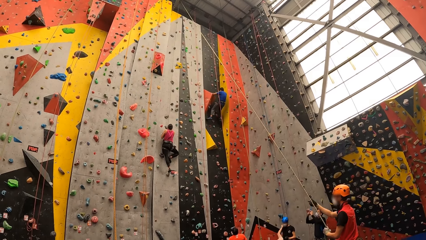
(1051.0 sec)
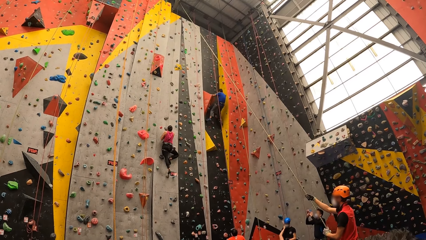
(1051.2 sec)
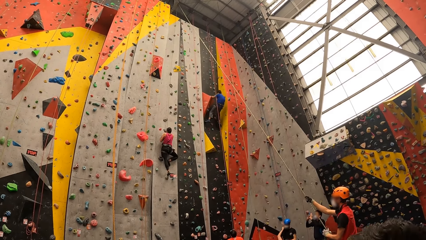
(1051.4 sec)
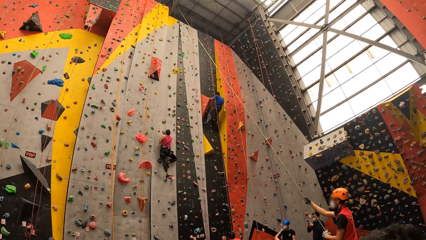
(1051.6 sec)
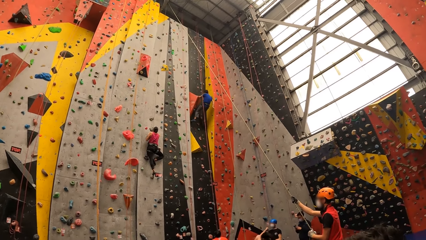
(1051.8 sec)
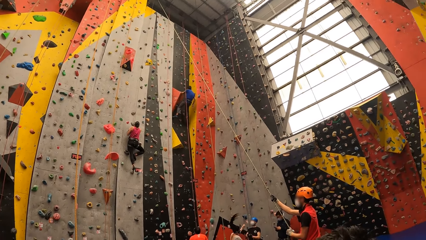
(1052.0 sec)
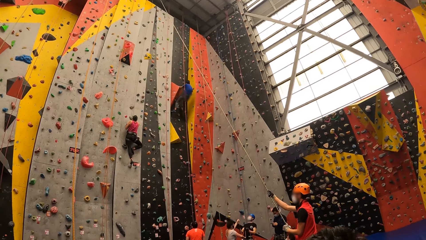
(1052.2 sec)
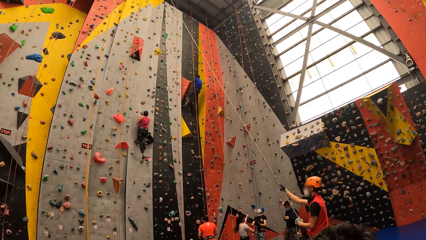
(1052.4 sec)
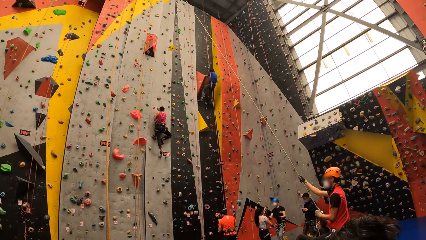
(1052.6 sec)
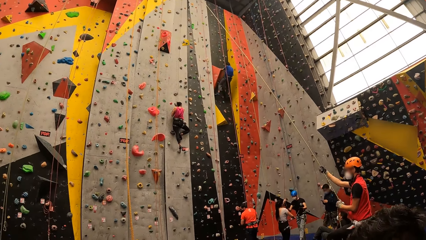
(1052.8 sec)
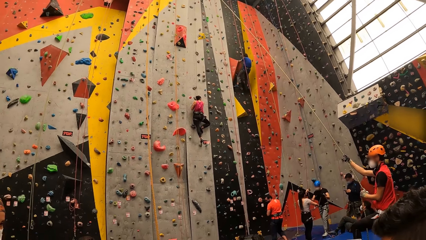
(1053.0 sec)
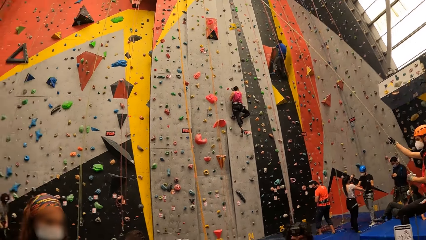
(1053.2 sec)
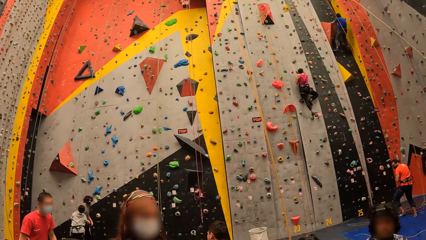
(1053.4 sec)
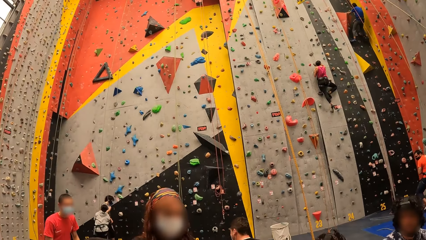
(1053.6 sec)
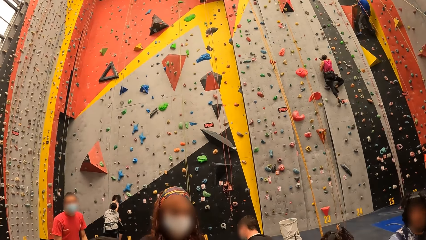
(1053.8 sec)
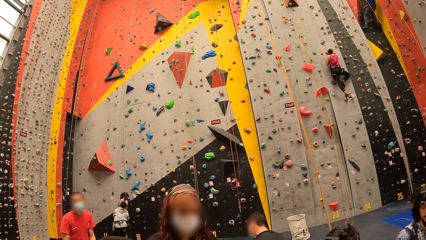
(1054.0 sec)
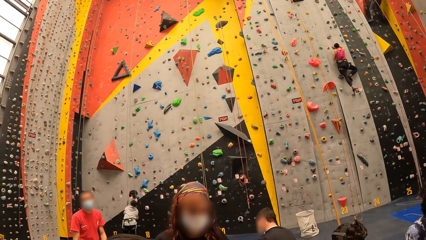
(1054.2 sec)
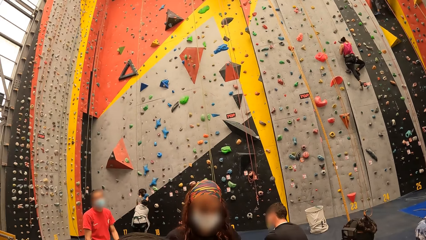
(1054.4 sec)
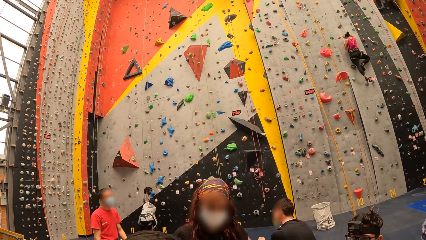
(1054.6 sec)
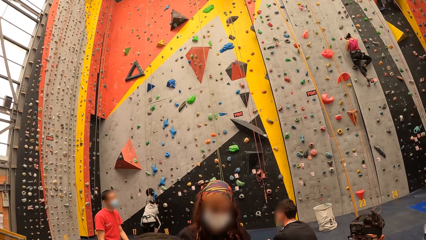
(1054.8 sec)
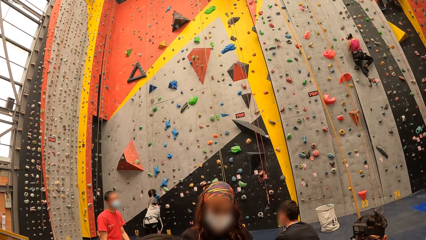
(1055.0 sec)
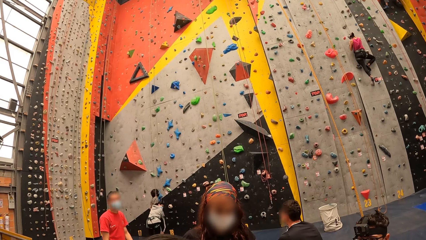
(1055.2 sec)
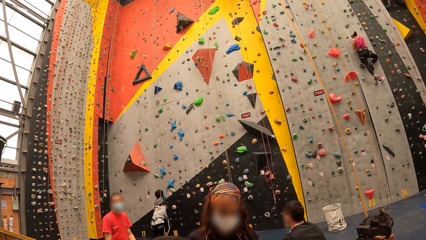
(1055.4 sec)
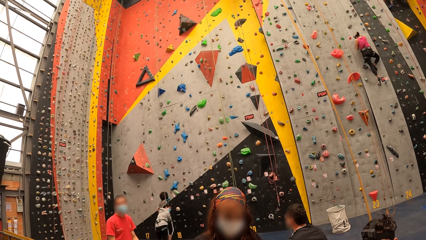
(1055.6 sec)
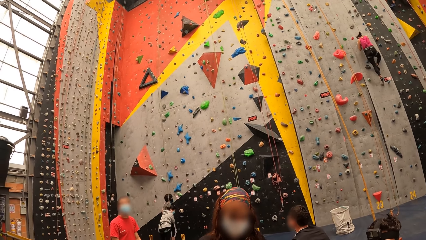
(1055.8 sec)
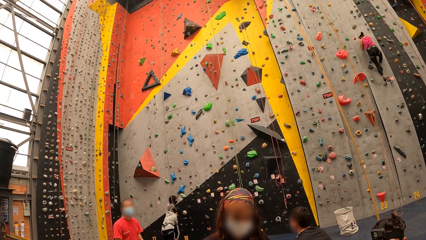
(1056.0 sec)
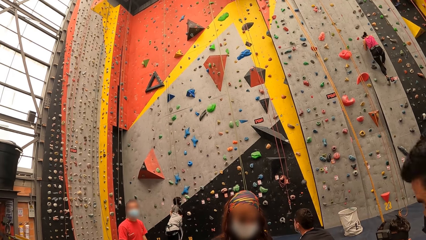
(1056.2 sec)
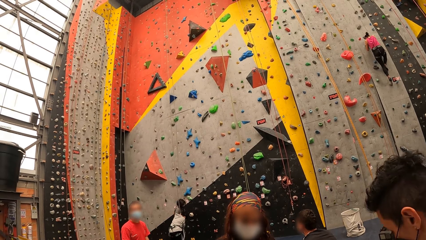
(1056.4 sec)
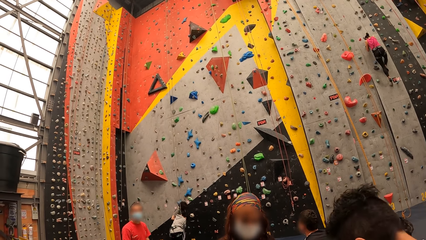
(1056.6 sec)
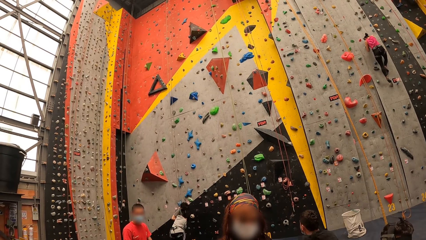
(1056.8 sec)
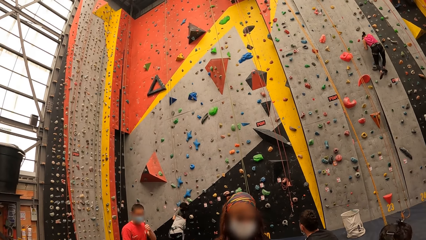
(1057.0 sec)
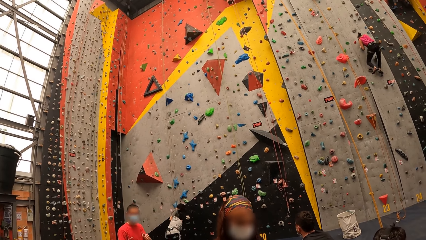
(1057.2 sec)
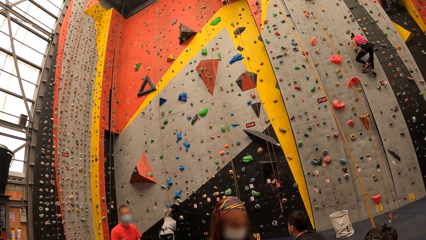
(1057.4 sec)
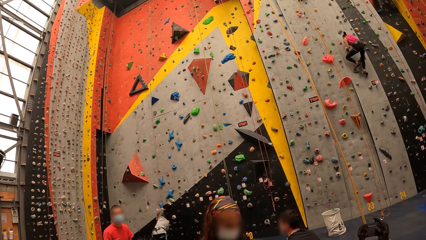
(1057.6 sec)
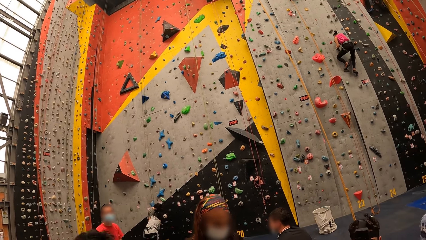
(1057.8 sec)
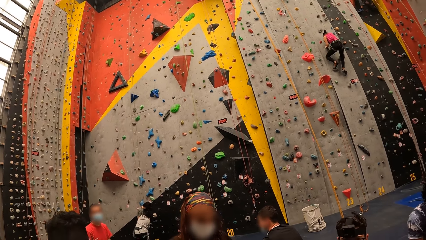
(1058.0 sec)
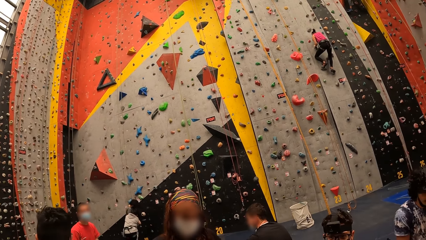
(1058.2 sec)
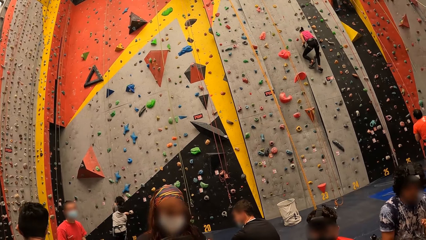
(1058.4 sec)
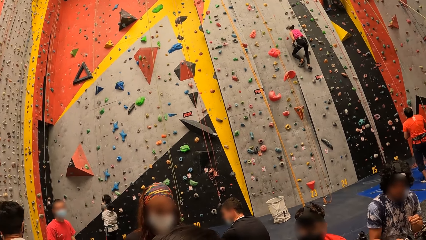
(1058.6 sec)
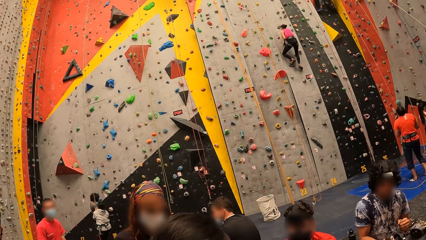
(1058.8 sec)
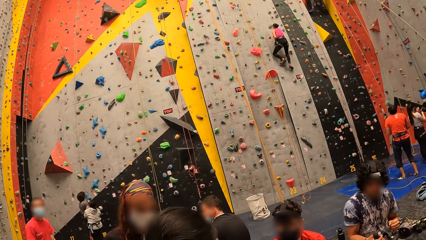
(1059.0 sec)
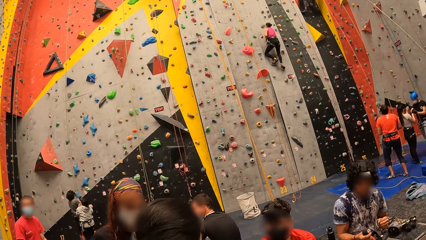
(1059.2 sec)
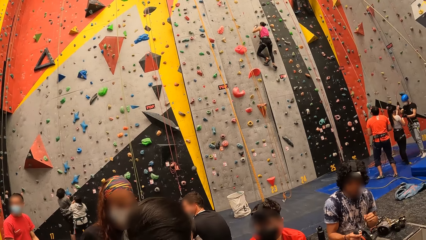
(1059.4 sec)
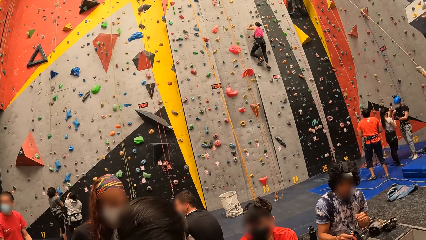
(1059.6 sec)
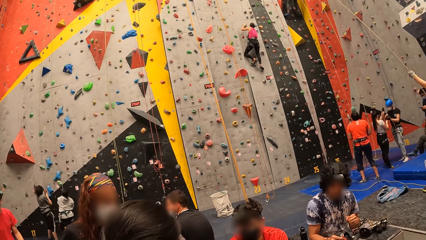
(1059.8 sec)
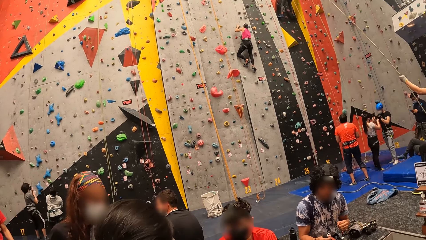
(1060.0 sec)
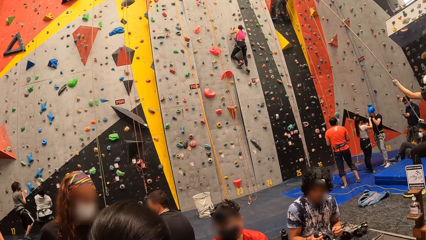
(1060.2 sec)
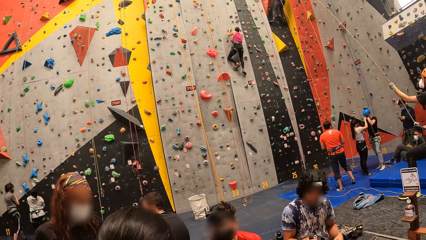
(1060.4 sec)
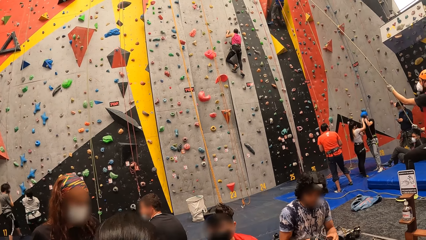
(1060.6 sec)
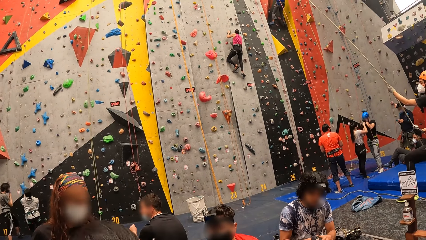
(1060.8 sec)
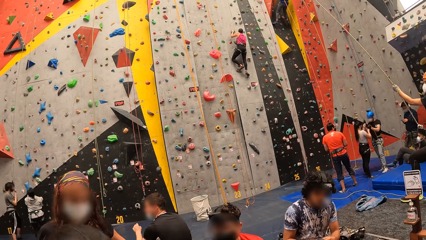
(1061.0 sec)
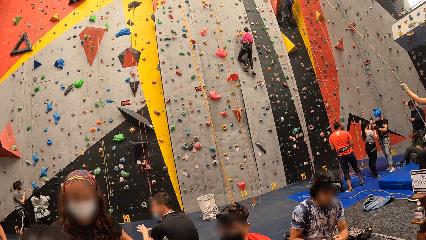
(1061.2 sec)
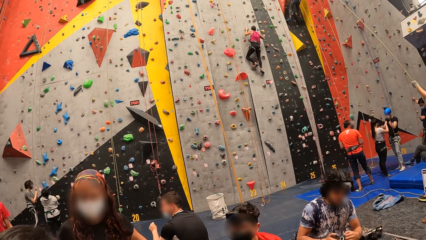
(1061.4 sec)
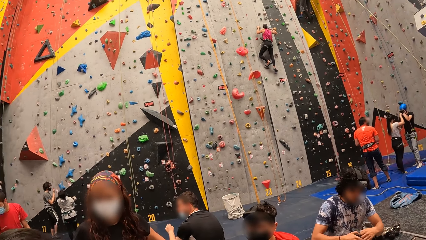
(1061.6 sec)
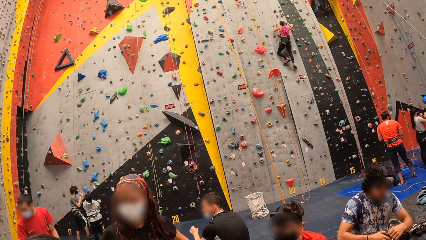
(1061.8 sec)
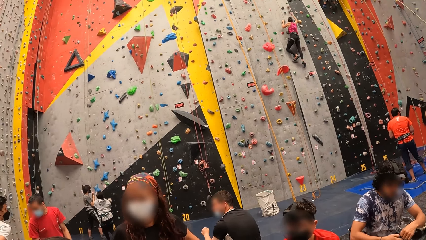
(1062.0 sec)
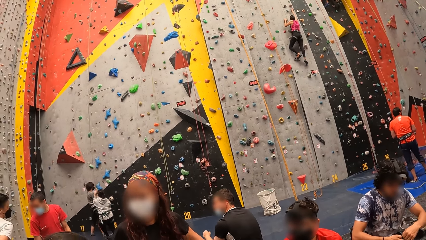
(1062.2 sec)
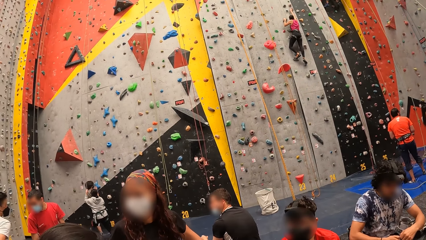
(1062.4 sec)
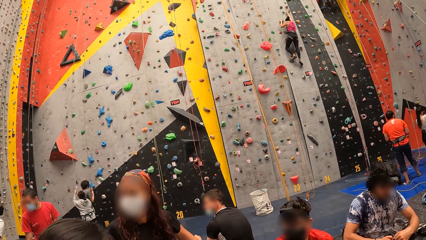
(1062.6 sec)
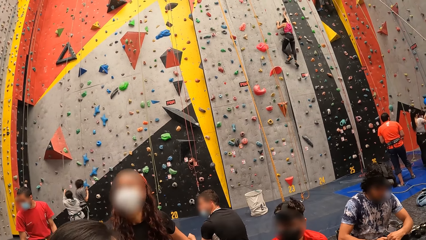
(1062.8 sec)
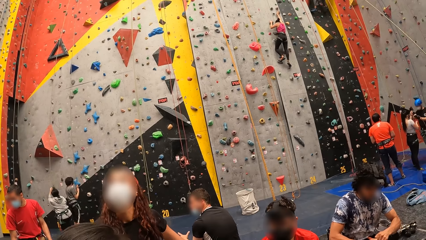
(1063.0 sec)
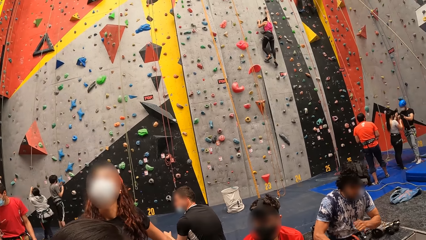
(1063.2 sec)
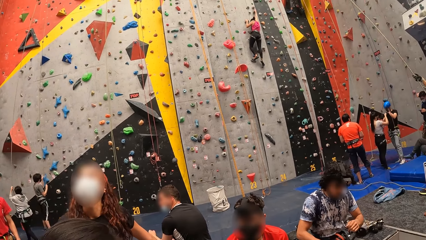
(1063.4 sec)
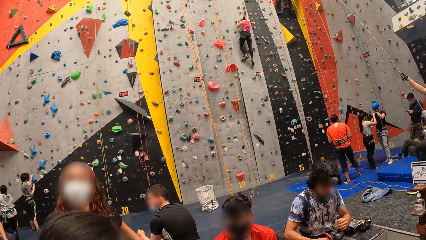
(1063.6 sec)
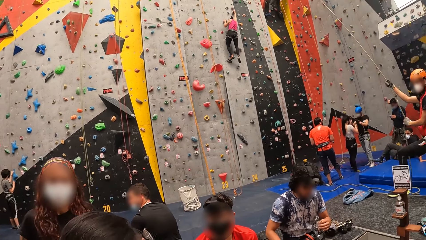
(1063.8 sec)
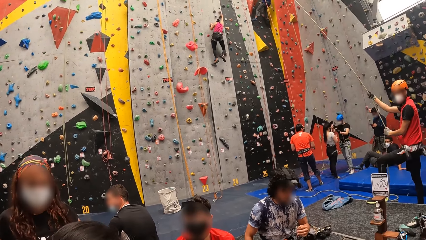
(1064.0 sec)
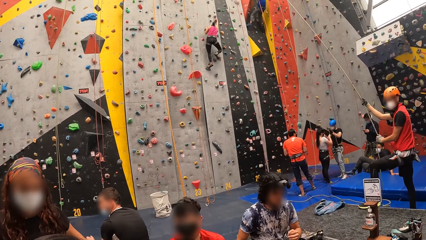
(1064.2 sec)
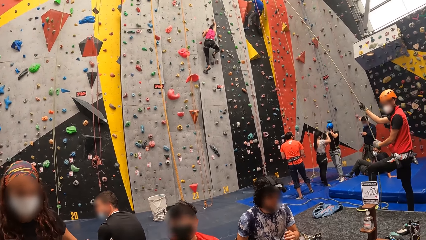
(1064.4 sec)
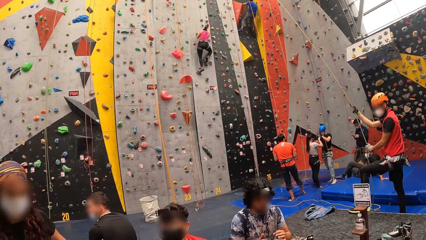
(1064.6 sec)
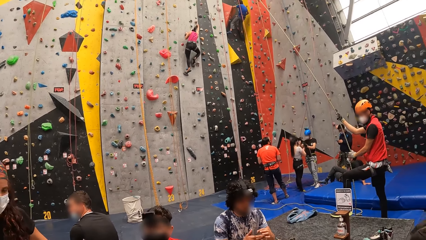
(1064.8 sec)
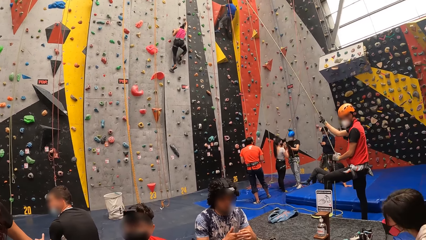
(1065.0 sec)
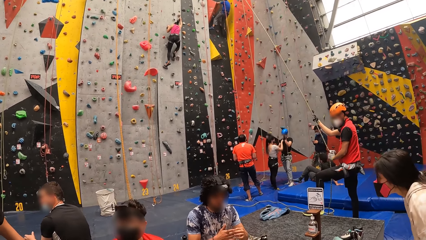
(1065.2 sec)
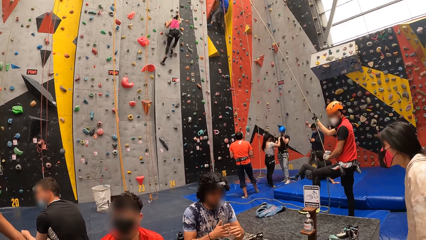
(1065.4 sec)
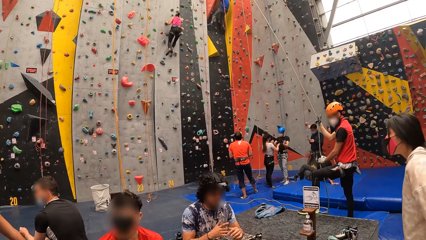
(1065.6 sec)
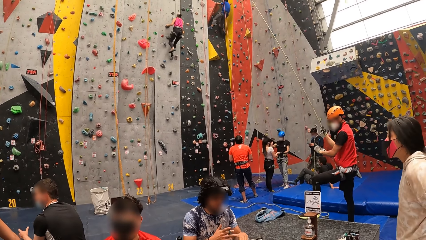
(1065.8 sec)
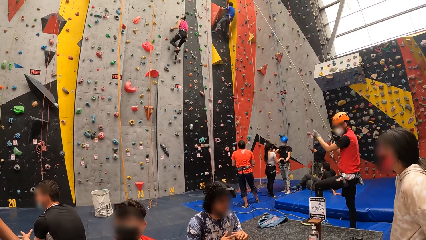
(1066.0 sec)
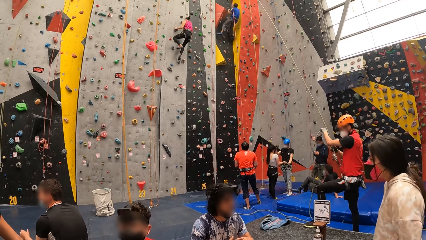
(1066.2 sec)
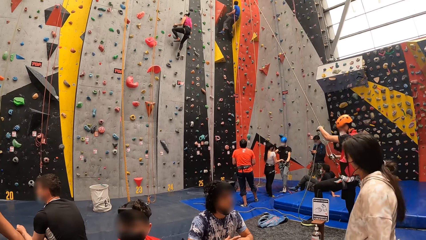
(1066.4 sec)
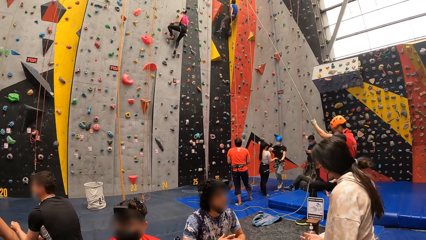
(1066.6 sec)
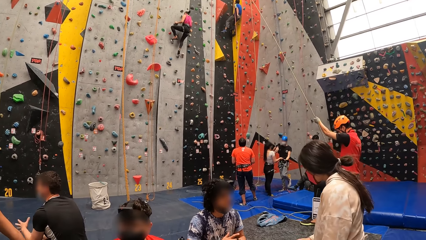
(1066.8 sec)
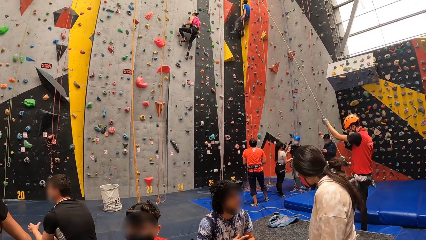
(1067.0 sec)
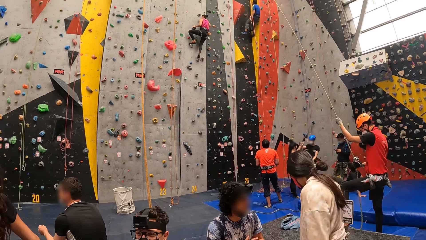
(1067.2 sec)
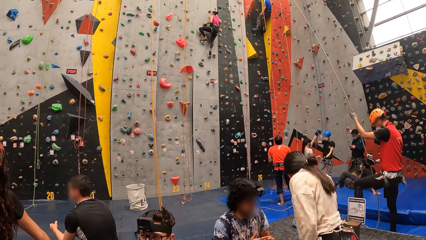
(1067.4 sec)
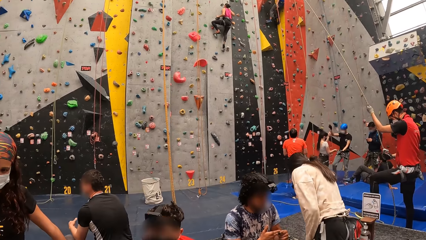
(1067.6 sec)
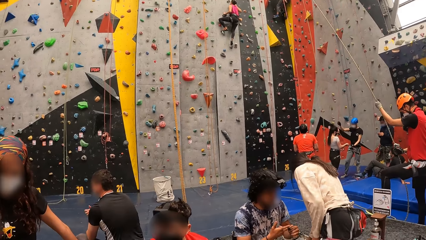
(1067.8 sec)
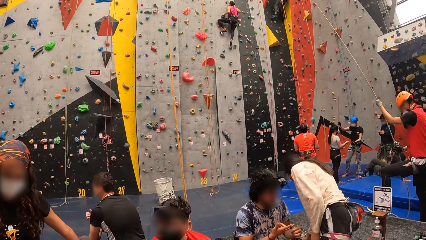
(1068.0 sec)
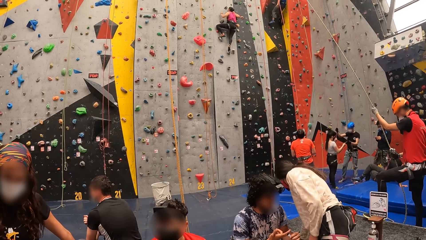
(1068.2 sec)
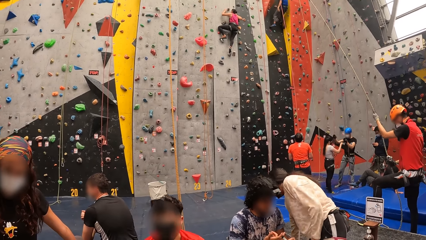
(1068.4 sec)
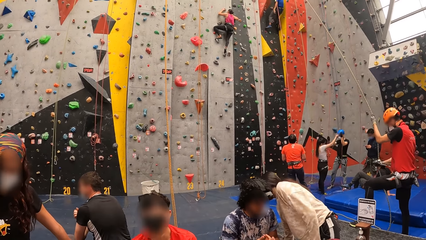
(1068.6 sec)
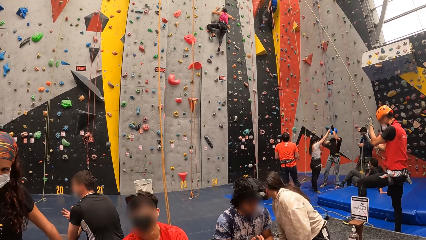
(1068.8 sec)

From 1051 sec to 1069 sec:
A person holds a rope. The person adjusts the rope. The camera wearer looks around. They interact with people. The person adjusts the rope.
